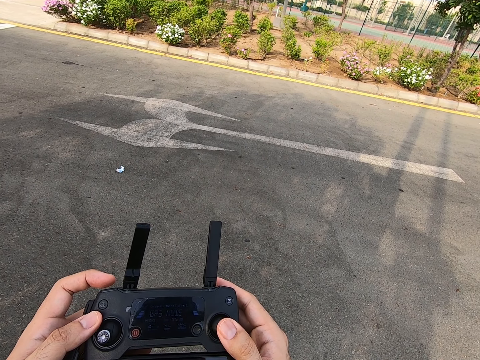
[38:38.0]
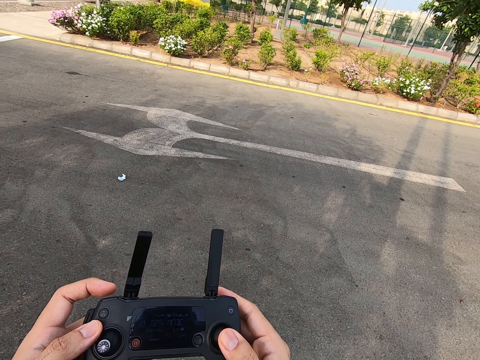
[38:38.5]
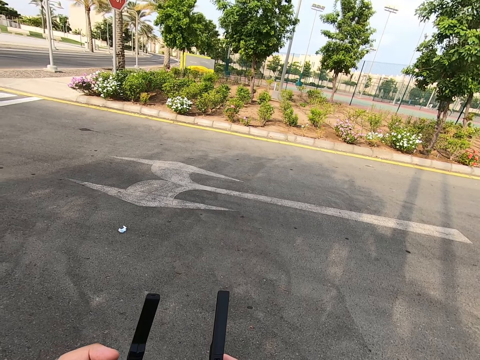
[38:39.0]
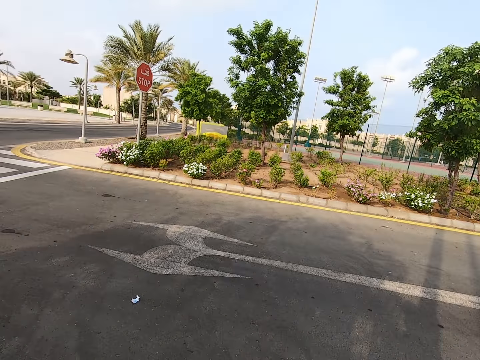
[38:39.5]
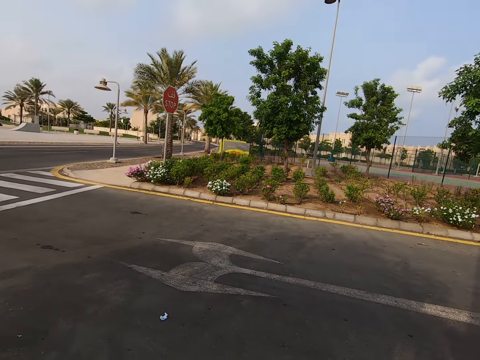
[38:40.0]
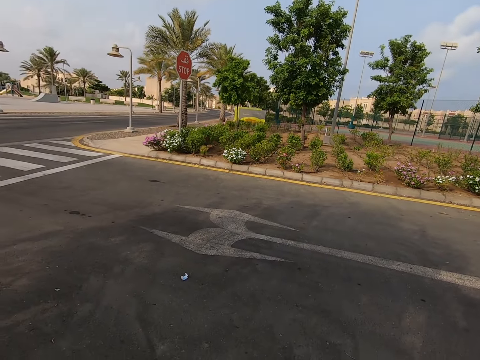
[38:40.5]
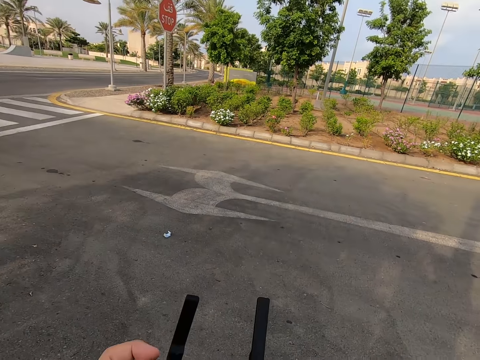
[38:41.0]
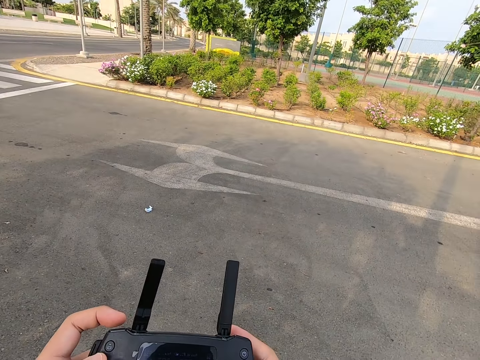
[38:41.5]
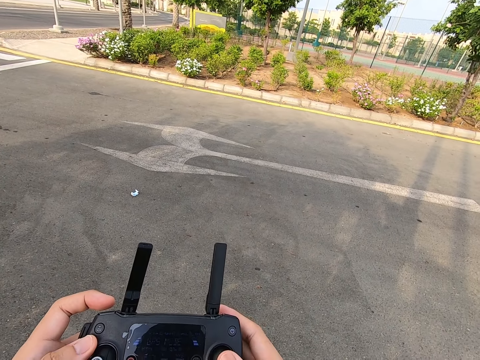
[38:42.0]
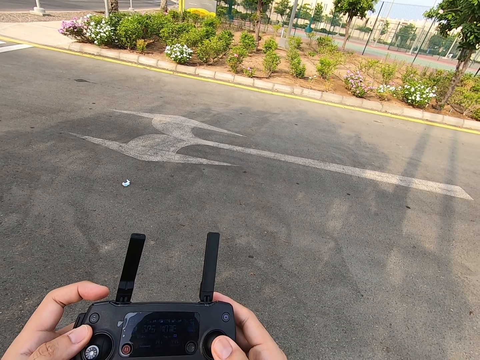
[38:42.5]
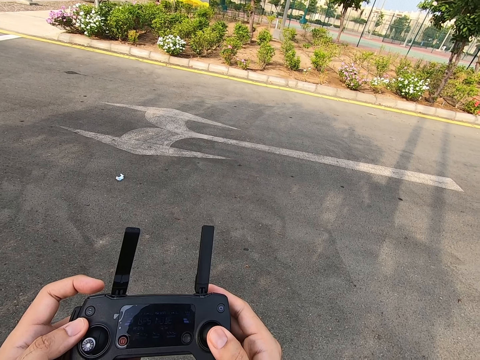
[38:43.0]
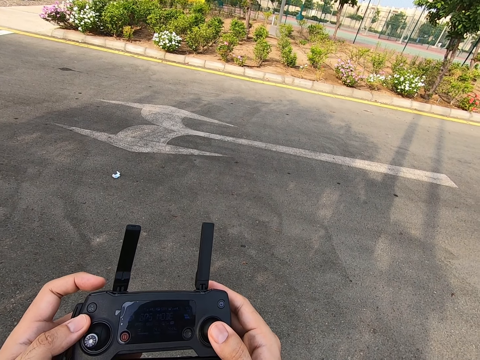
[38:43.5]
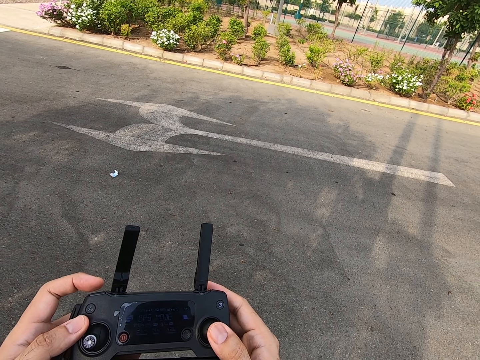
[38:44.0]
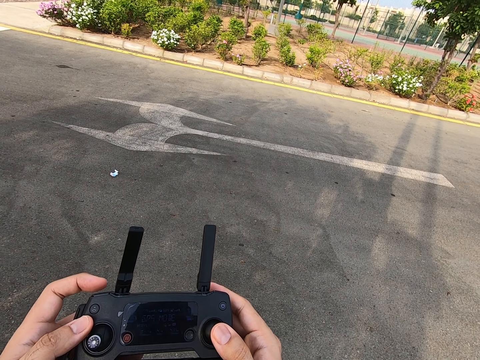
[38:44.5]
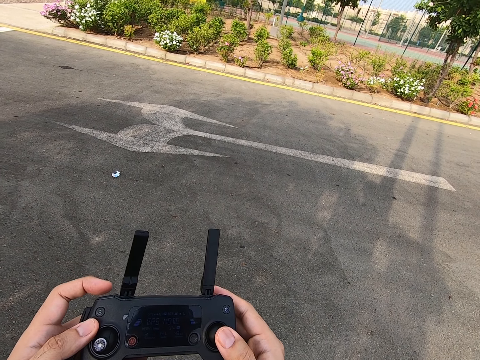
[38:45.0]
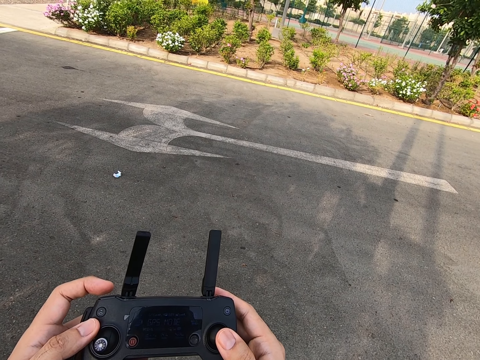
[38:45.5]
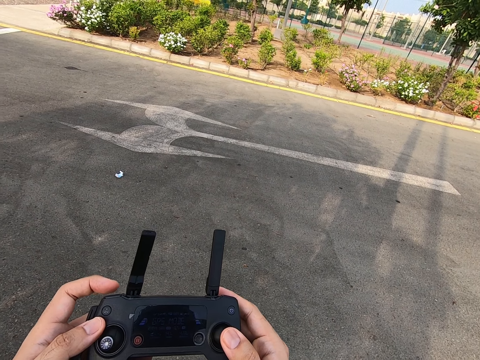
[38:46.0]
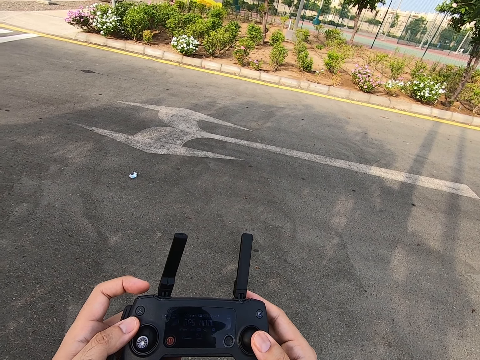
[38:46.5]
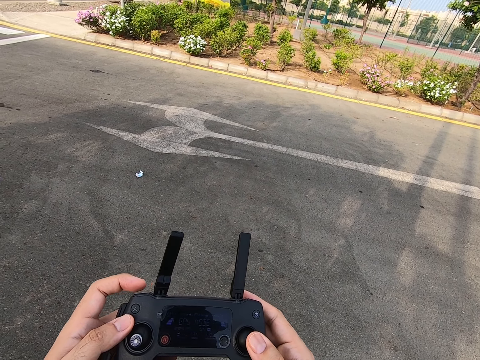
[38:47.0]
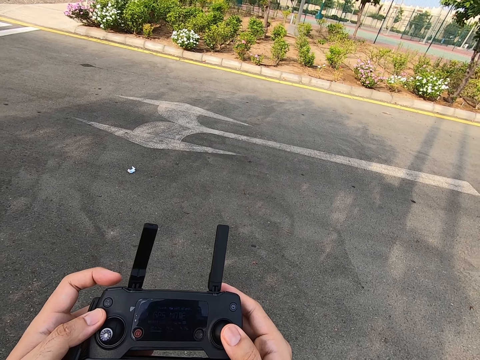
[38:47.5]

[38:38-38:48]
The camera wearer looks around. They press the drone controller. They look at the remote control.

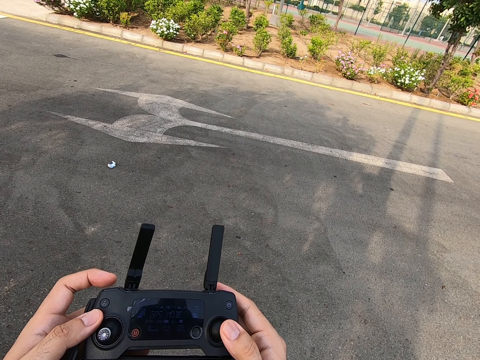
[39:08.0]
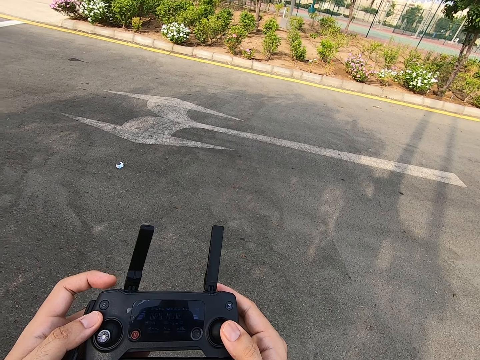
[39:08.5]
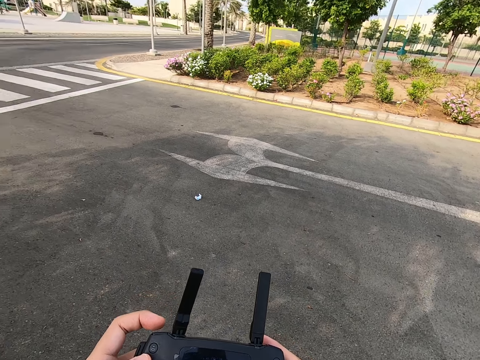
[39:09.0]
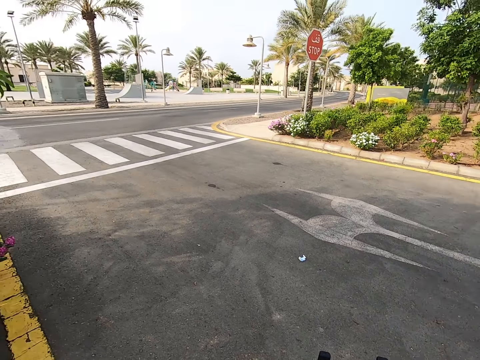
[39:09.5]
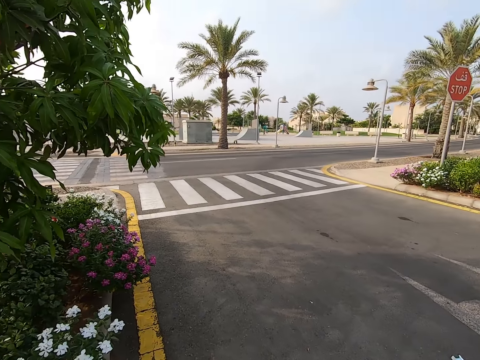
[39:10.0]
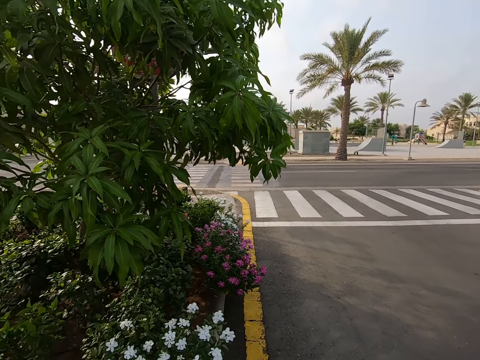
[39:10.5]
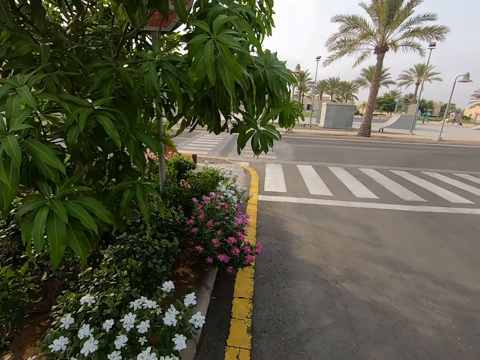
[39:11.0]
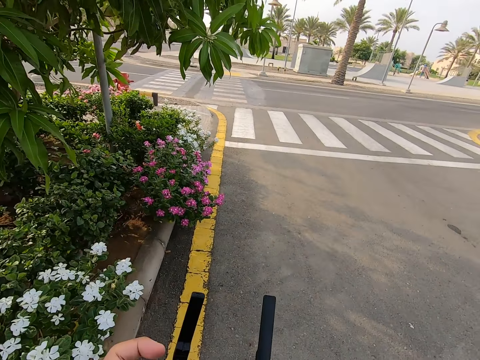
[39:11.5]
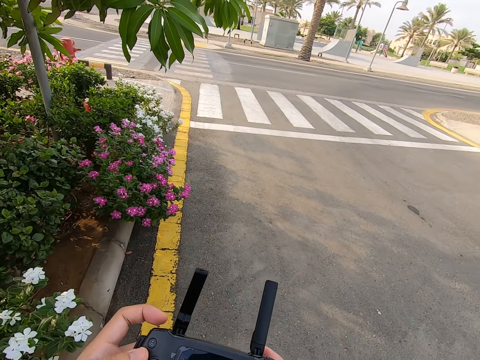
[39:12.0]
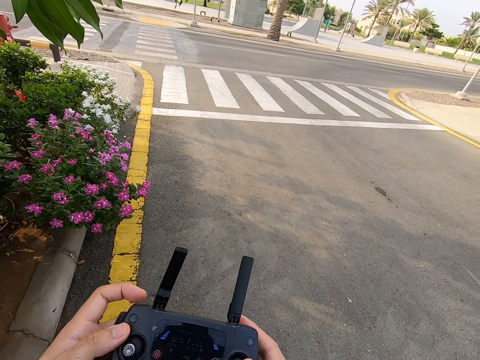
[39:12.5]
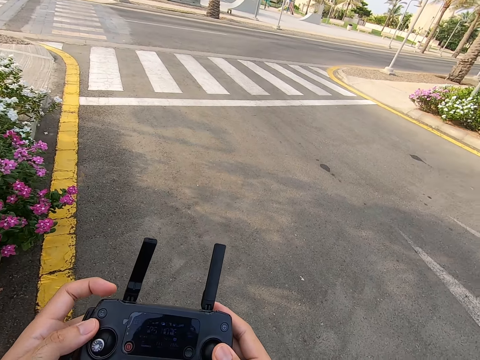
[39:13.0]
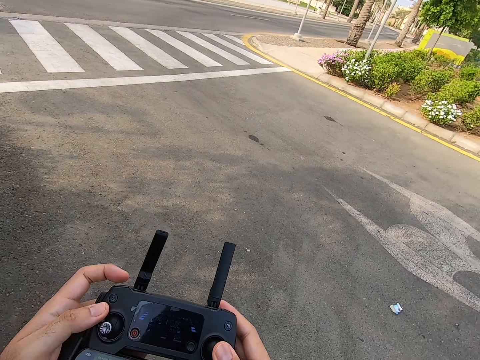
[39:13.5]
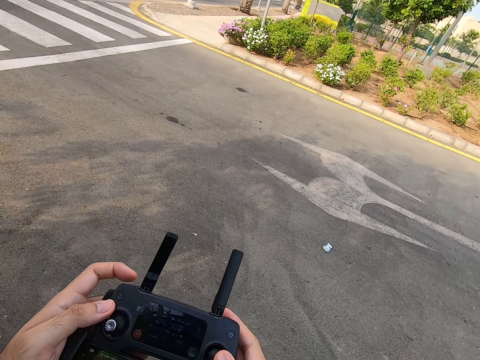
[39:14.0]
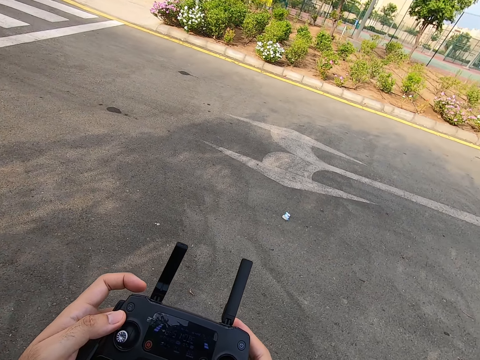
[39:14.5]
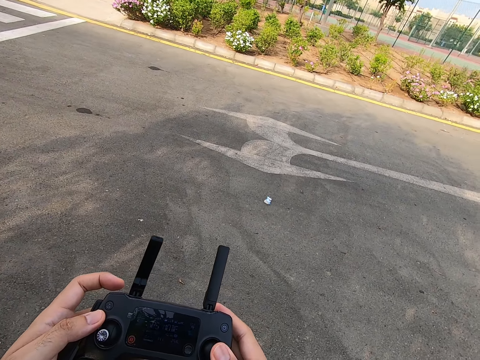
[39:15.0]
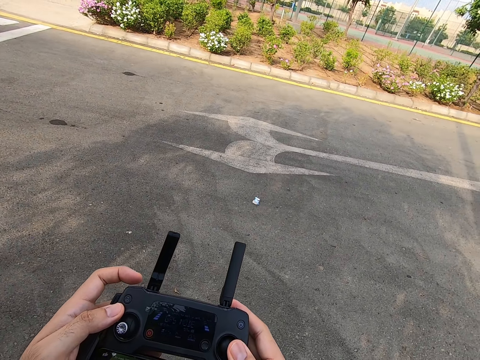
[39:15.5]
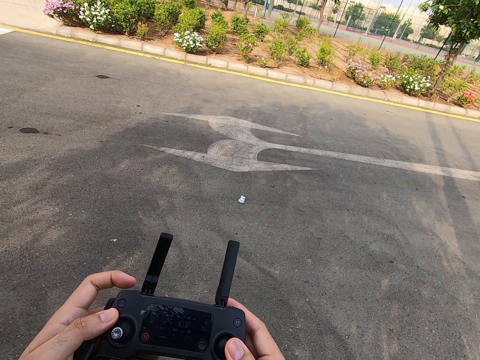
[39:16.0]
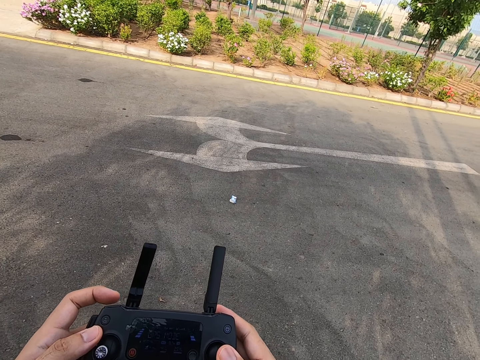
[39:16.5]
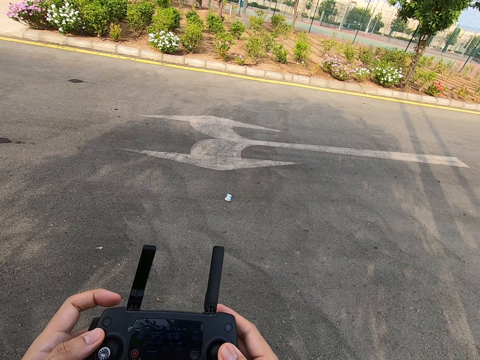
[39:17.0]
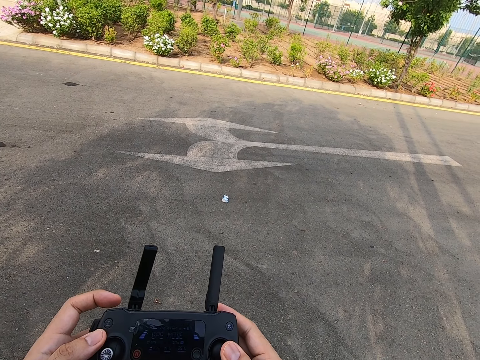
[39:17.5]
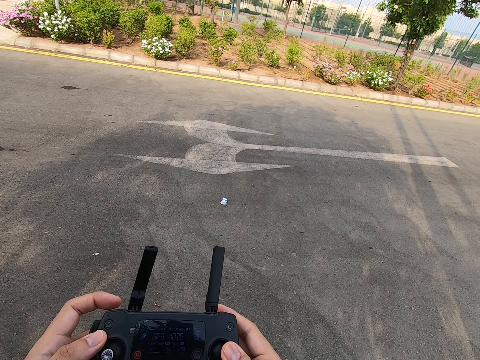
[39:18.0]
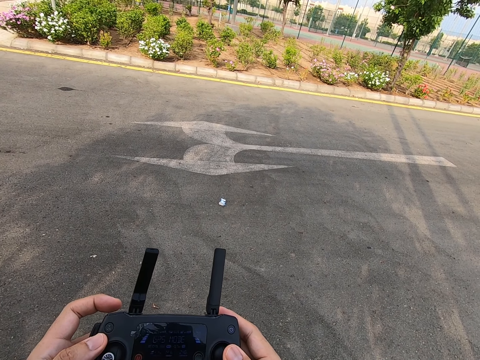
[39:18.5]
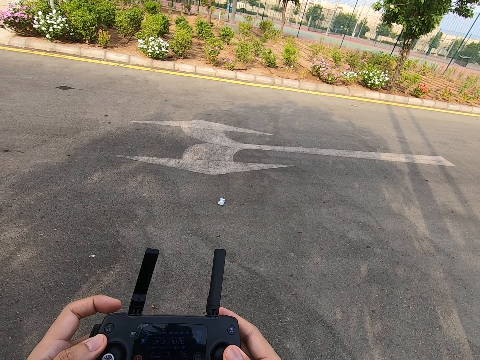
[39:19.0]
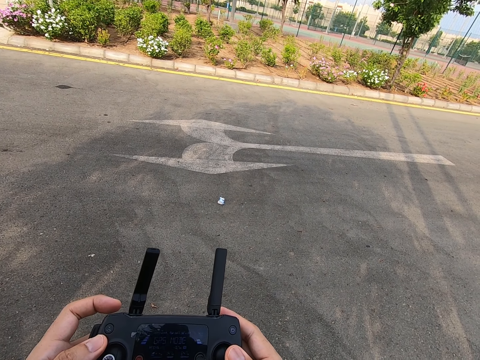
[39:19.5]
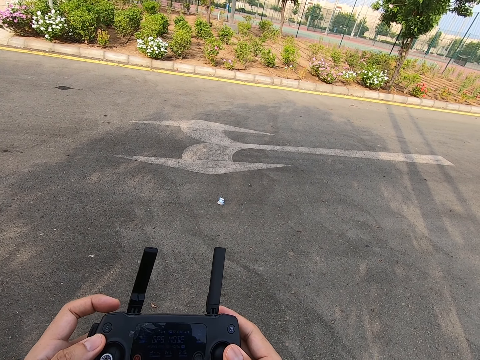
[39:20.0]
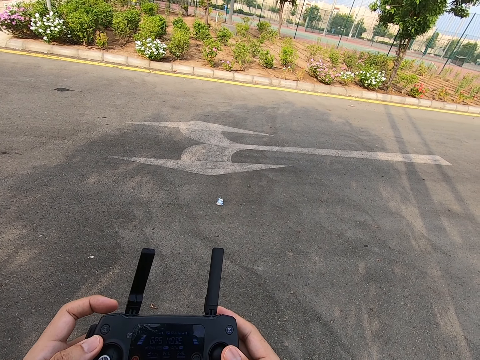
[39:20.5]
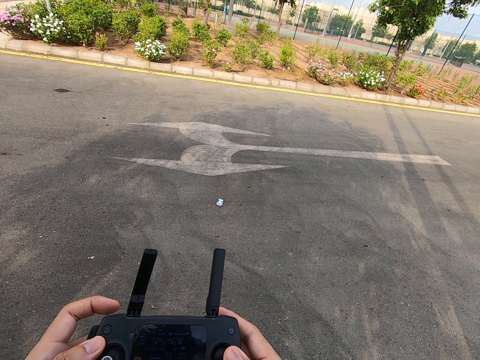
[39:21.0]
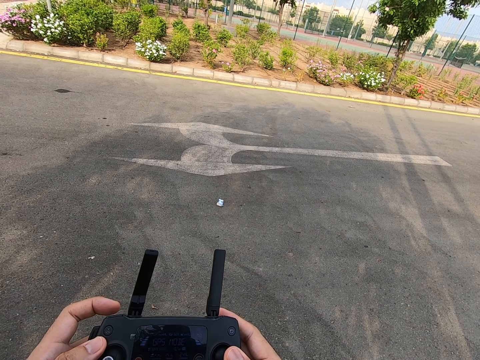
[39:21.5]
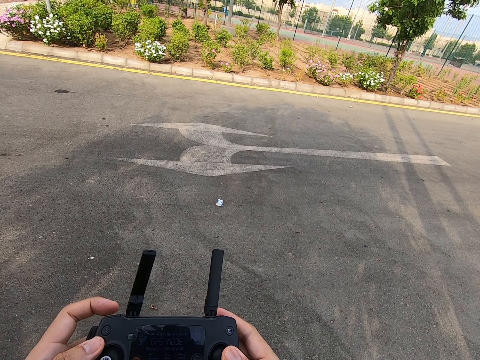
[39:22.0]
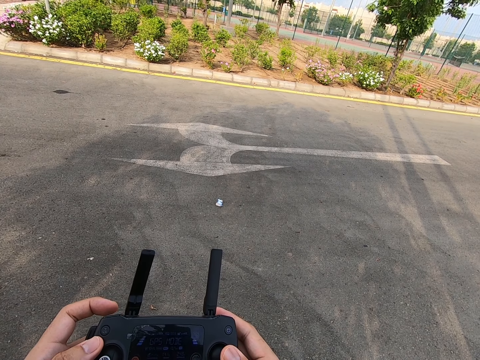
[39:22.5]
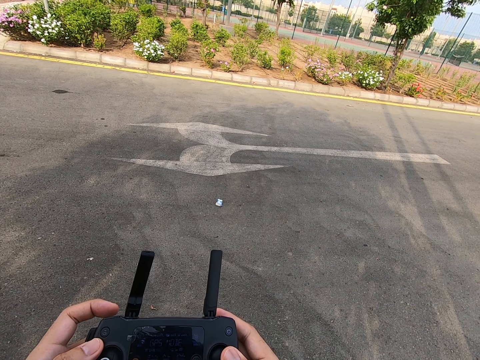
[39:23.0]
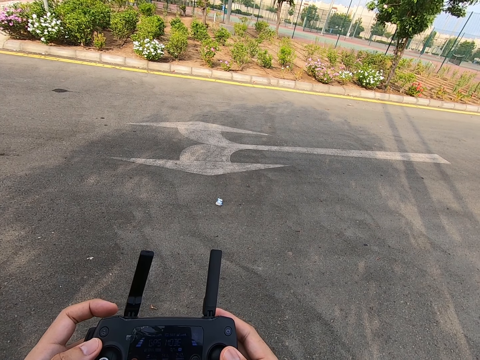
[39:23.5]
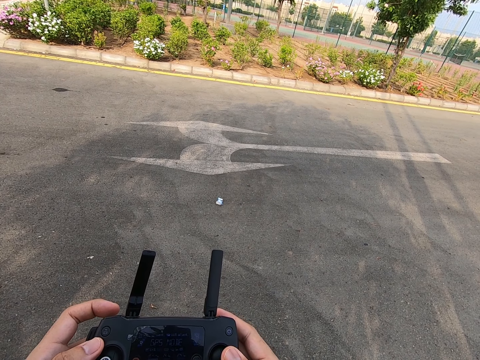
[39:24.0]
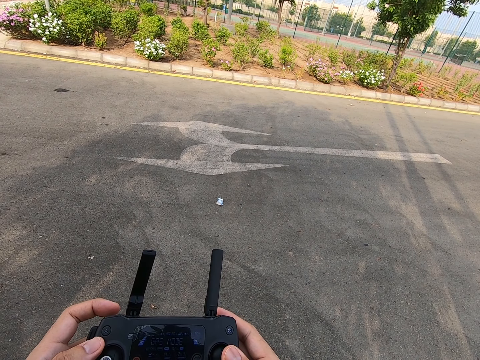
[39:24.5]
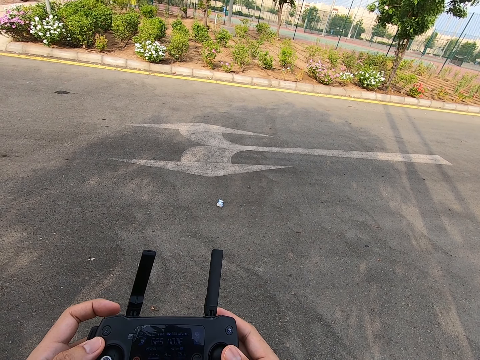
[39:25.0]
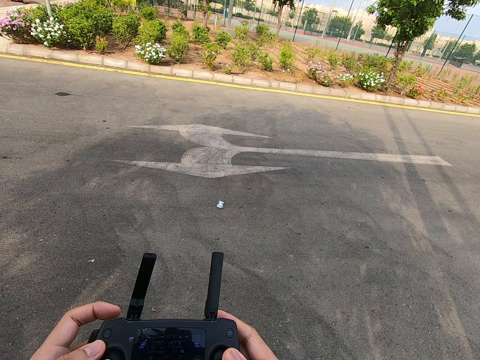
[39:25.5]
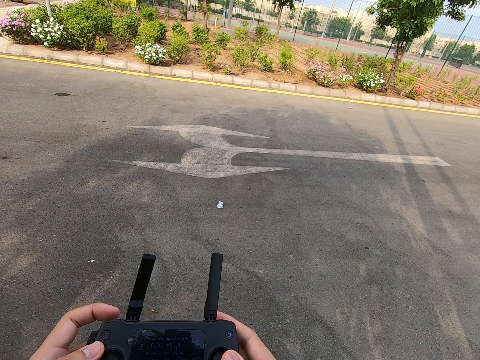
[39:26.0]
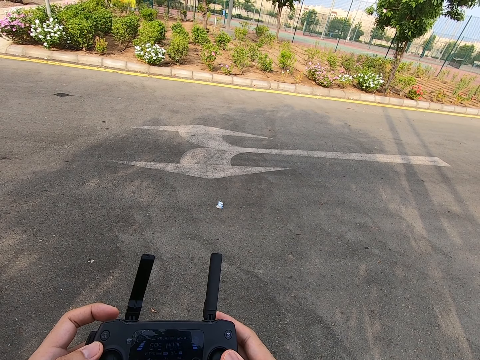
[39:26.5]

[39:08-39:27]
The camera wearer looks around and walks on the road. They press the drone controller. They look at the remote control. They look at the remote control again. They stop.
